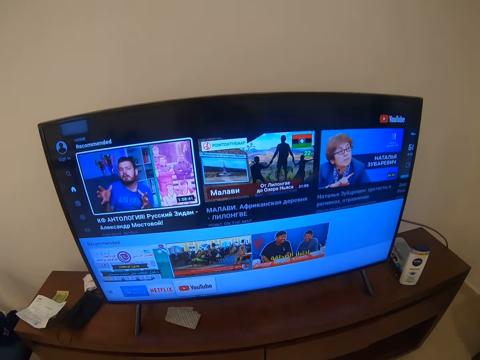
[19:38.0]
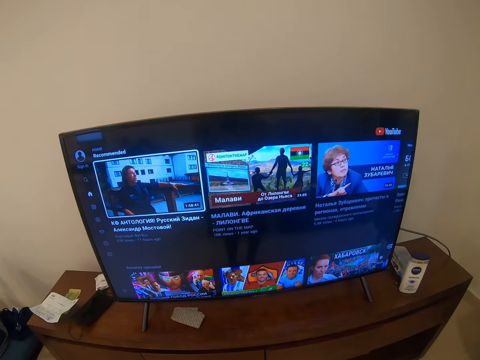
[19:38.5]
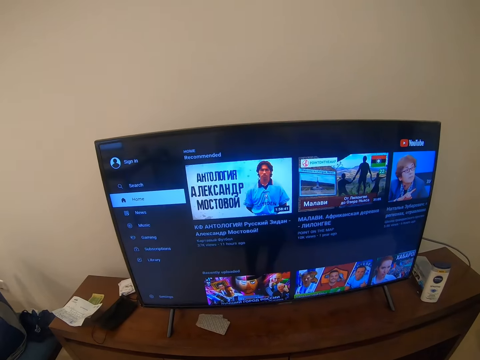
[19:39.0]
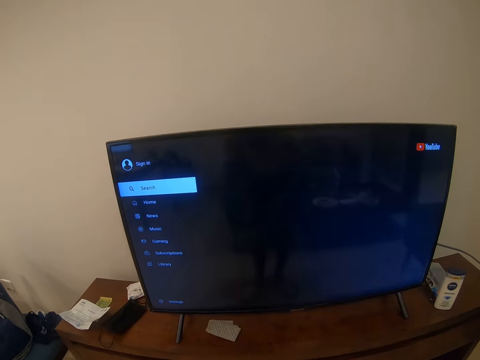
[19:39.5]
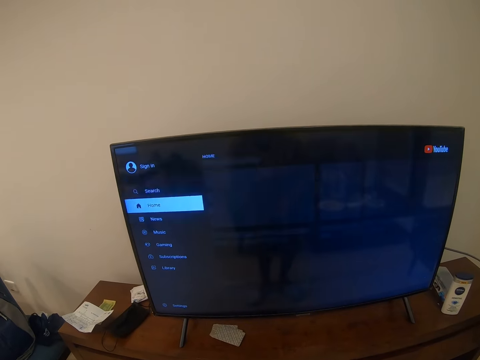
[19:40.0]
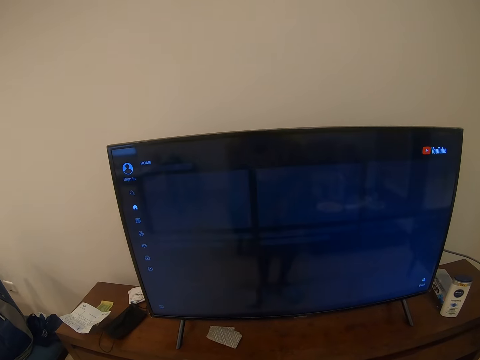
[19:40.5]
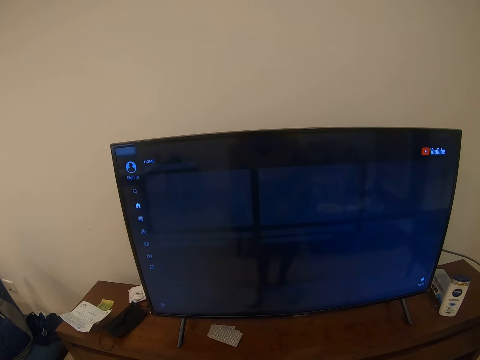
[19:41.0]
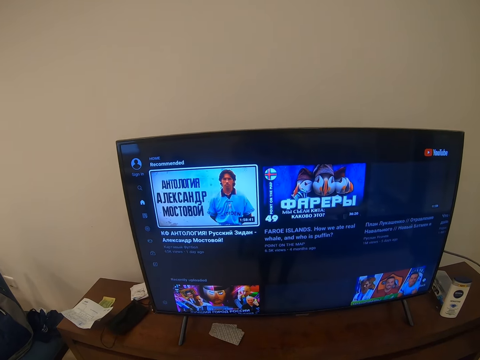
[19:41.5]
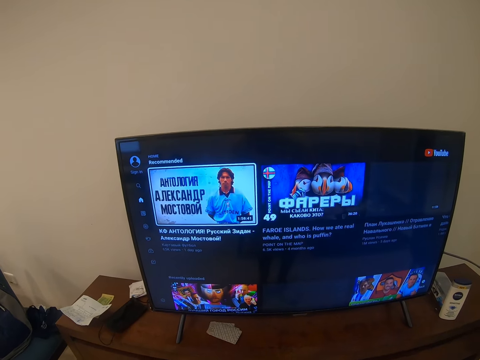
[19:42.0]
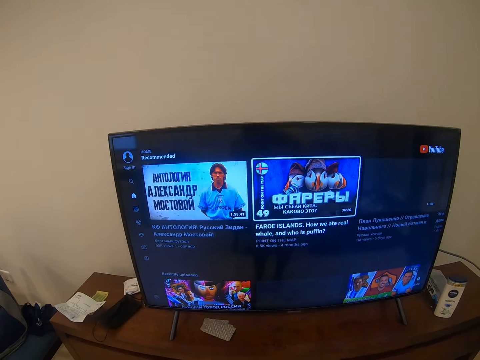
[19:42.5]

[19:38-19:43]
The camera wearer operates the television with the remote control.

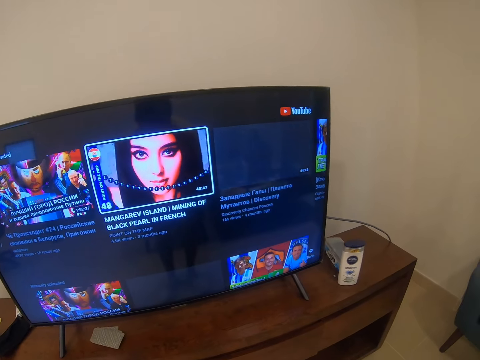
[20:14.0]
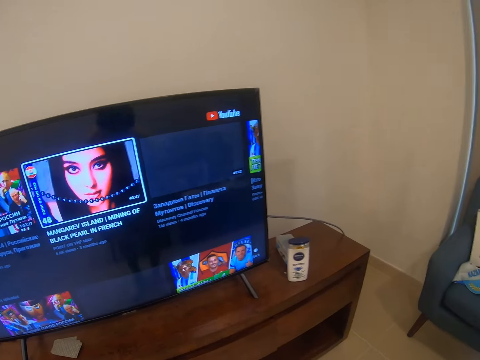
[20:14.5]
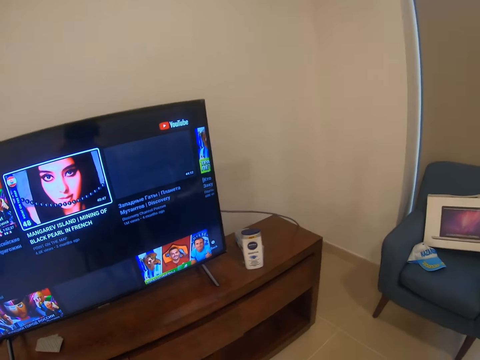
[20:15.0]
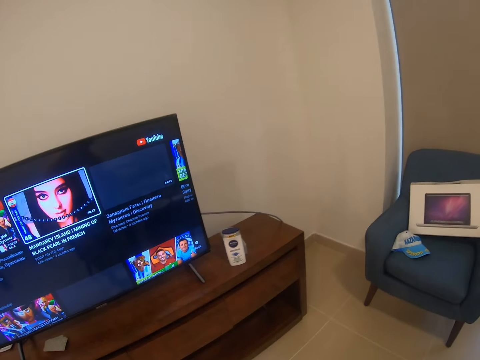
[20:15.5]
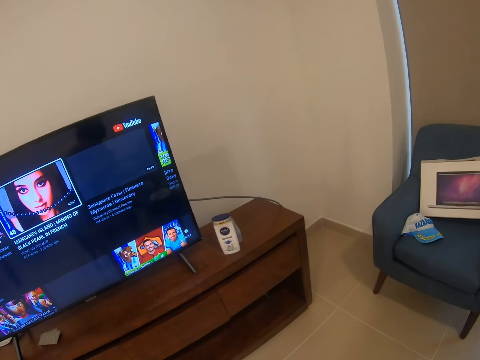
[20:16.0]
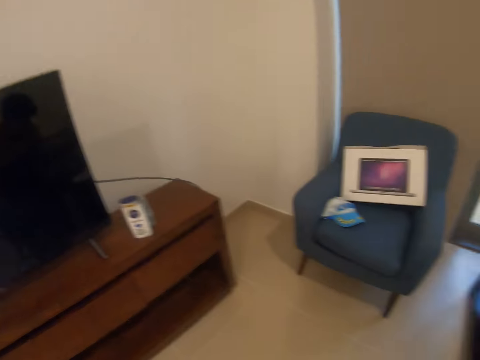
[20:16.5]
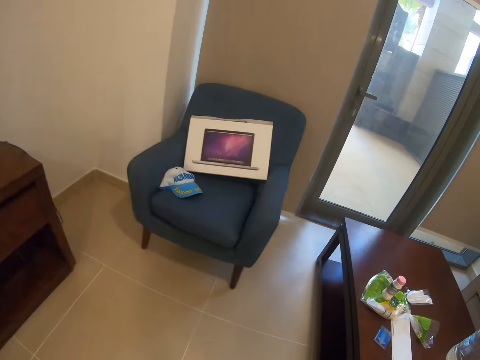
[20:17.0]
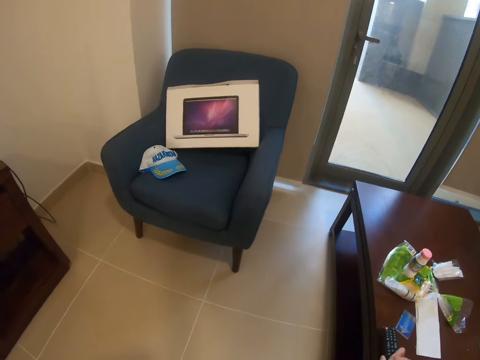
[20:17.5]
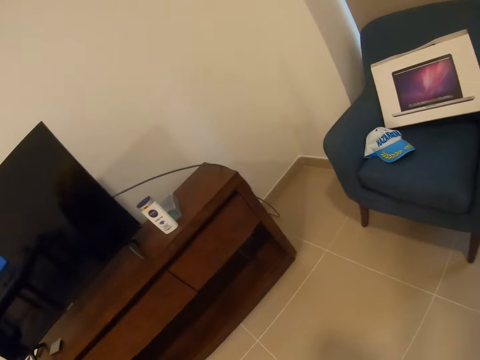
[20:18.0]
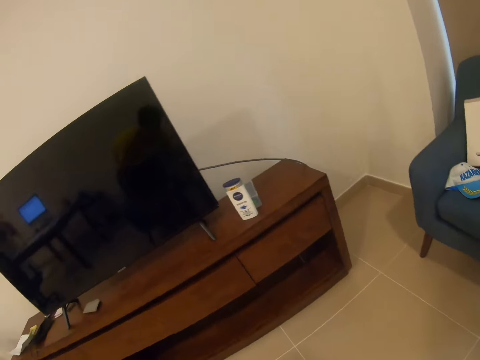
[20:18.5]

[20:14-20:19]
The camera wearer turns off a television. They place a remote control on the table. They operate the remote. They stare at the television.
